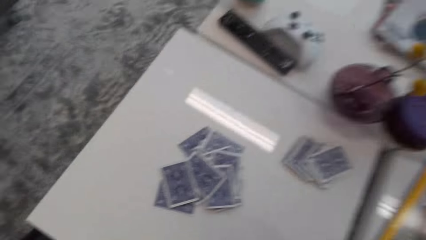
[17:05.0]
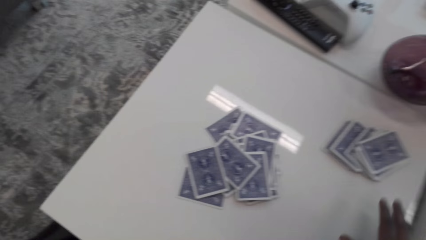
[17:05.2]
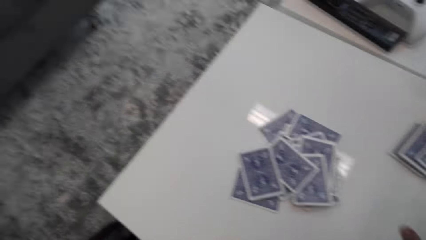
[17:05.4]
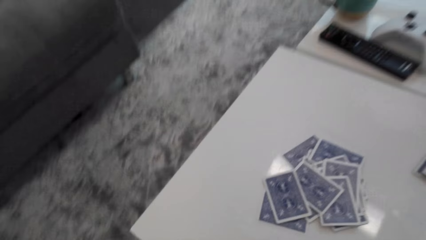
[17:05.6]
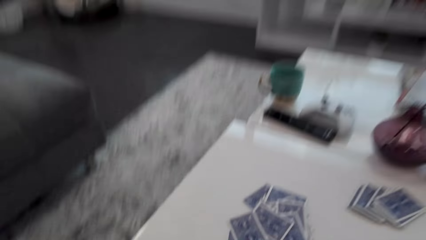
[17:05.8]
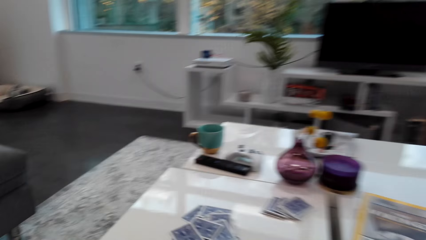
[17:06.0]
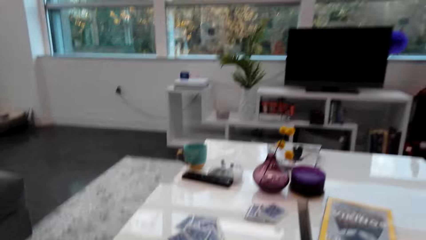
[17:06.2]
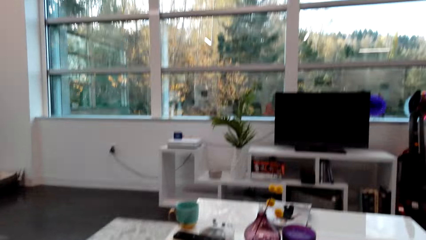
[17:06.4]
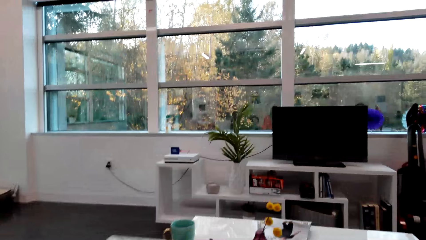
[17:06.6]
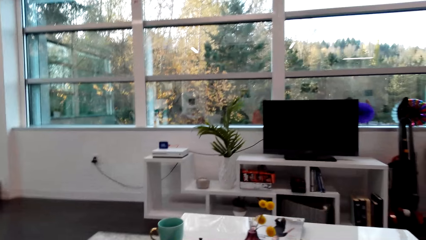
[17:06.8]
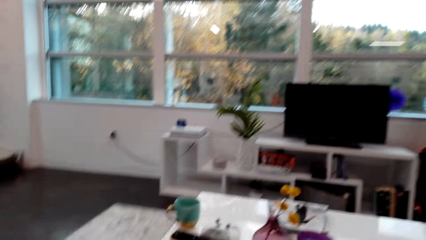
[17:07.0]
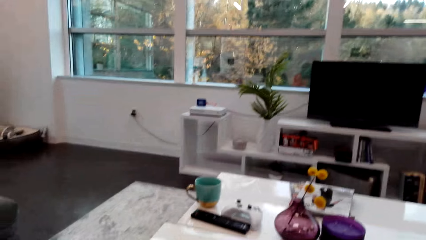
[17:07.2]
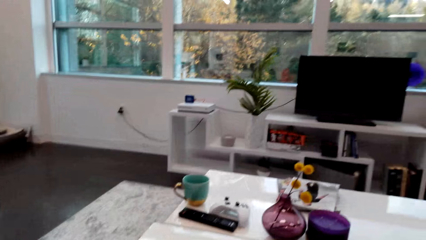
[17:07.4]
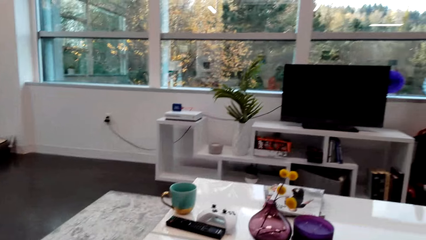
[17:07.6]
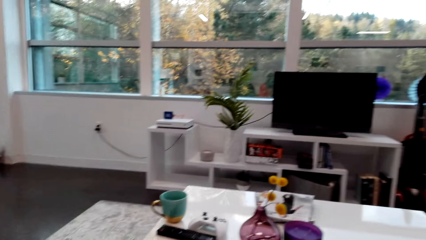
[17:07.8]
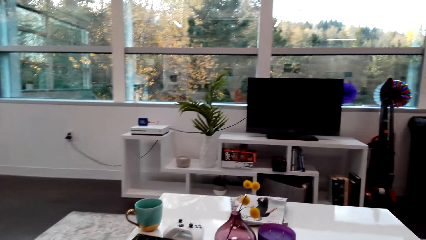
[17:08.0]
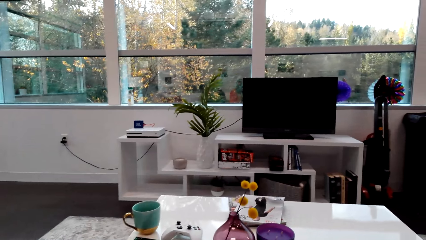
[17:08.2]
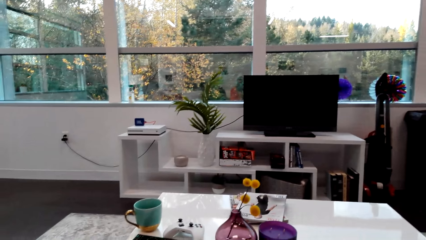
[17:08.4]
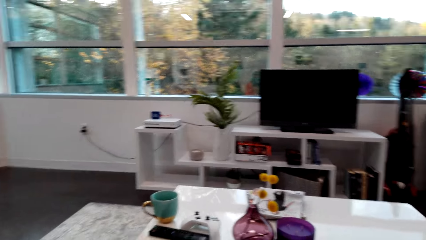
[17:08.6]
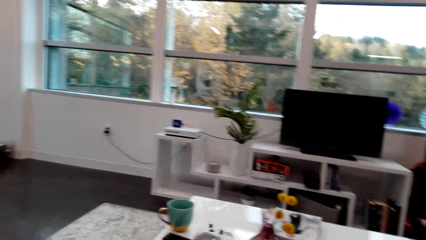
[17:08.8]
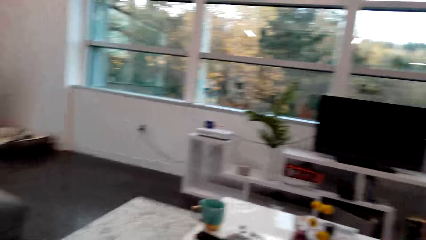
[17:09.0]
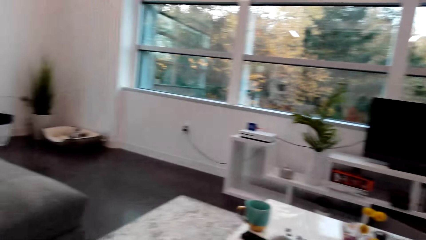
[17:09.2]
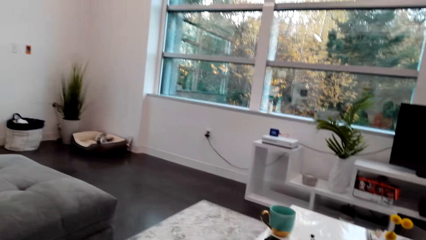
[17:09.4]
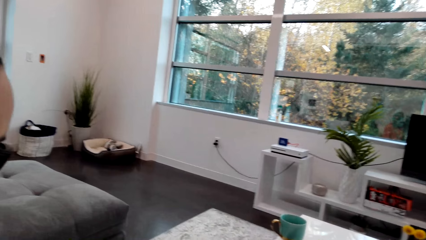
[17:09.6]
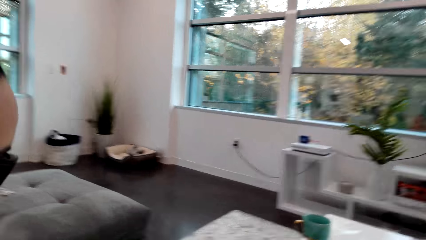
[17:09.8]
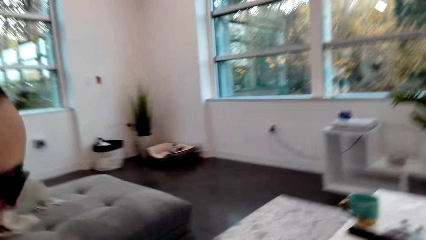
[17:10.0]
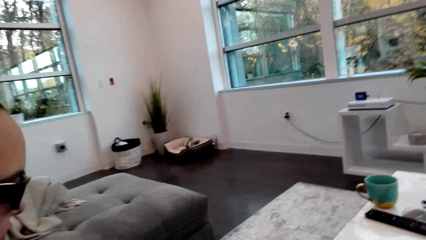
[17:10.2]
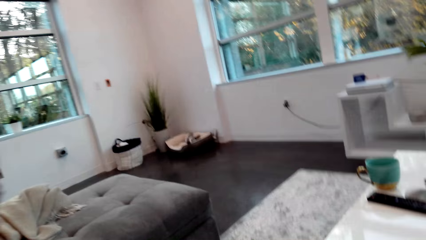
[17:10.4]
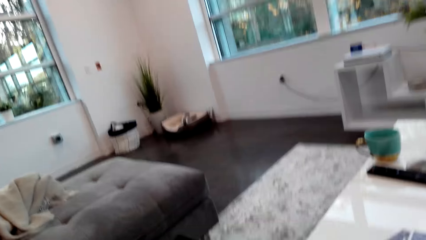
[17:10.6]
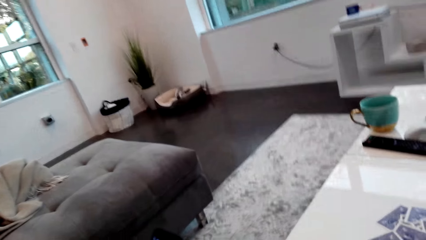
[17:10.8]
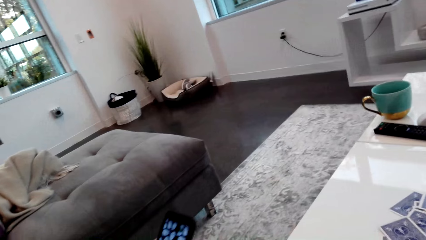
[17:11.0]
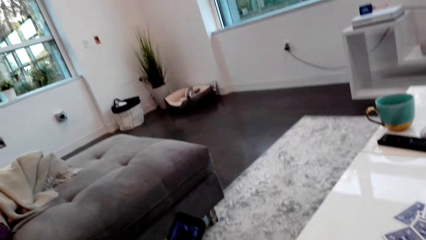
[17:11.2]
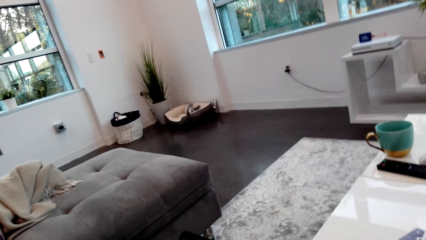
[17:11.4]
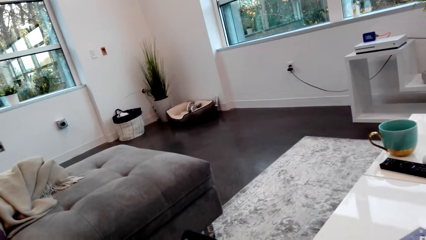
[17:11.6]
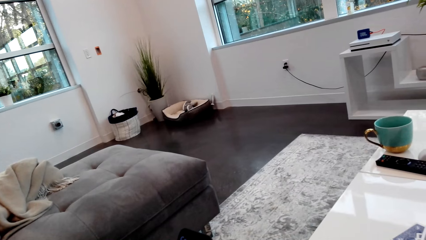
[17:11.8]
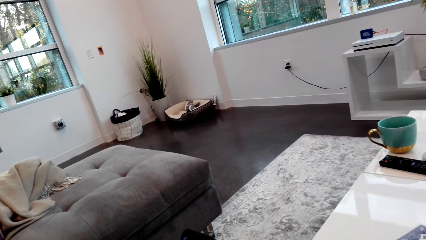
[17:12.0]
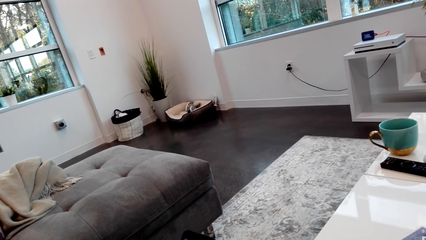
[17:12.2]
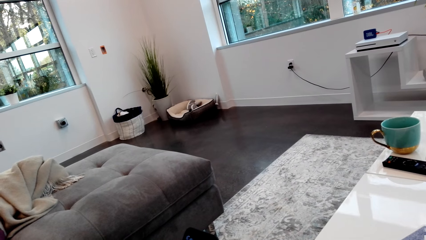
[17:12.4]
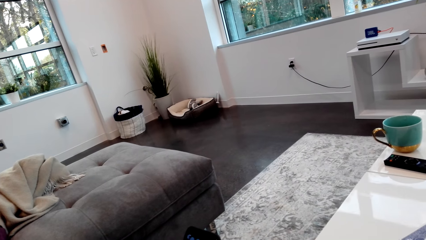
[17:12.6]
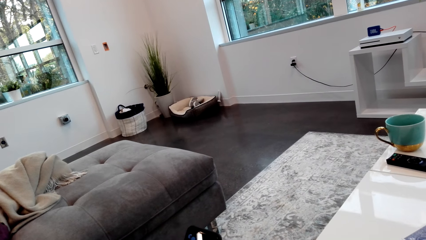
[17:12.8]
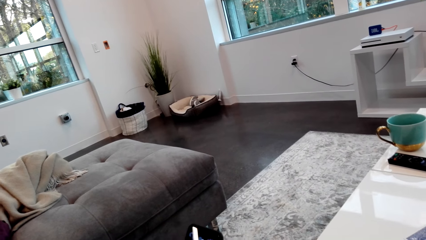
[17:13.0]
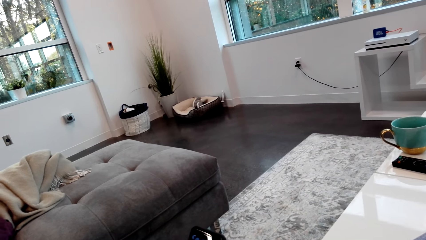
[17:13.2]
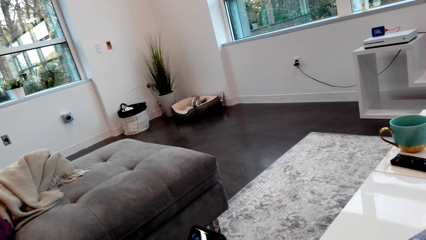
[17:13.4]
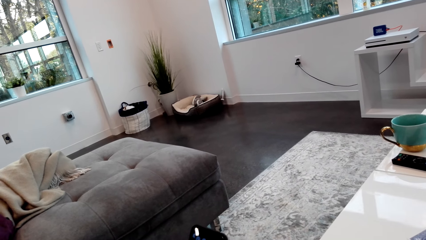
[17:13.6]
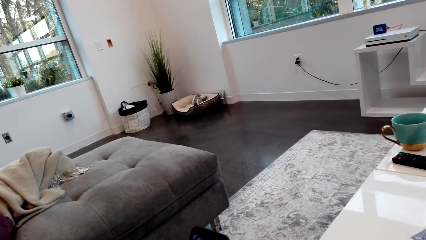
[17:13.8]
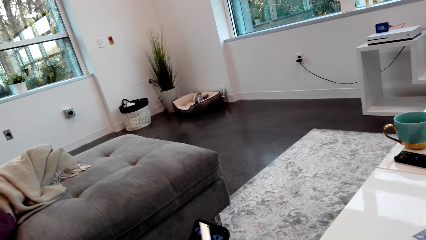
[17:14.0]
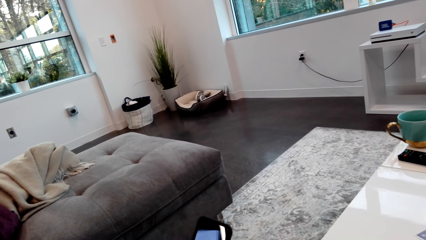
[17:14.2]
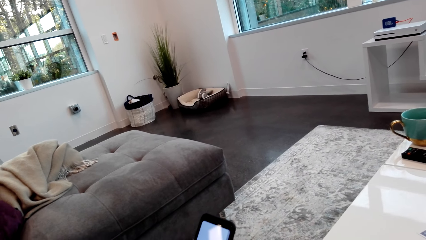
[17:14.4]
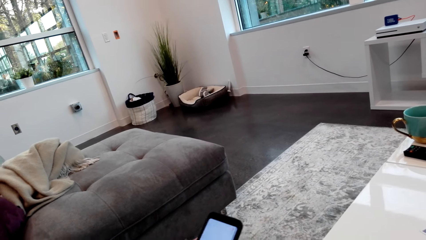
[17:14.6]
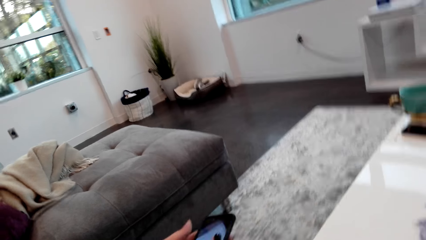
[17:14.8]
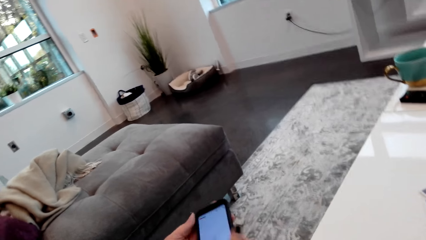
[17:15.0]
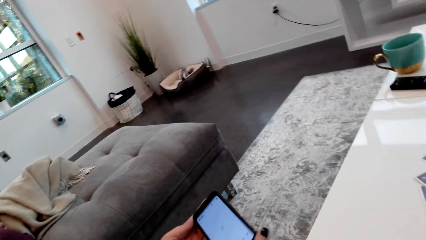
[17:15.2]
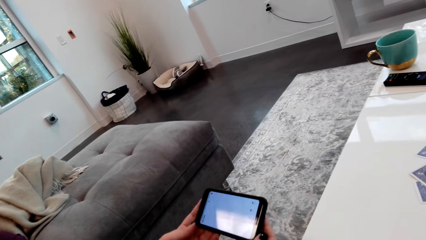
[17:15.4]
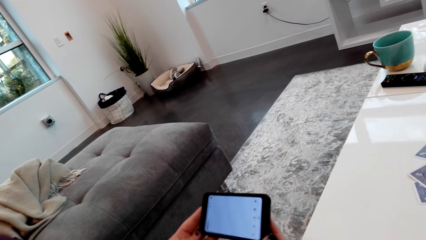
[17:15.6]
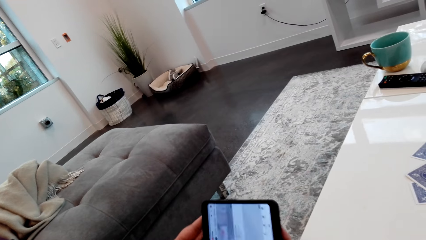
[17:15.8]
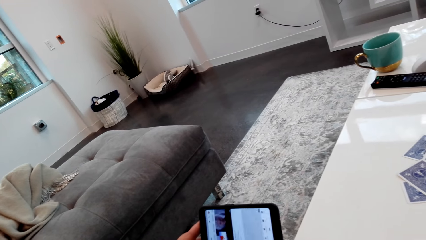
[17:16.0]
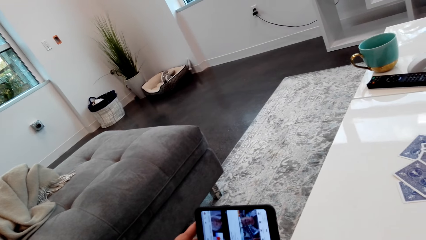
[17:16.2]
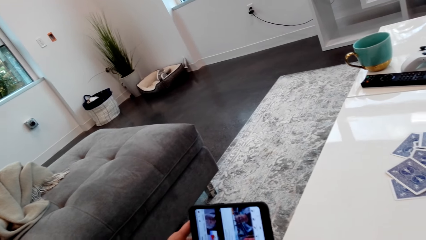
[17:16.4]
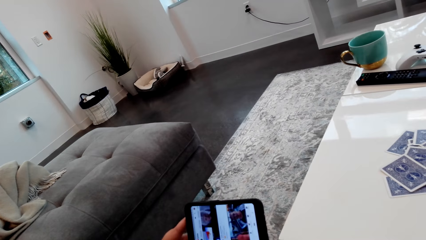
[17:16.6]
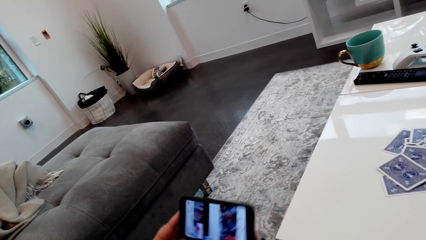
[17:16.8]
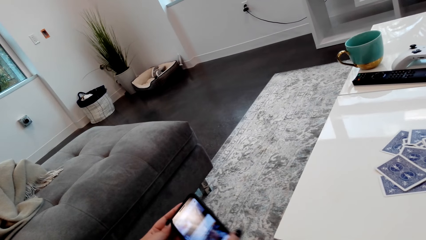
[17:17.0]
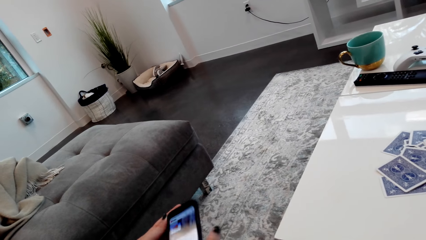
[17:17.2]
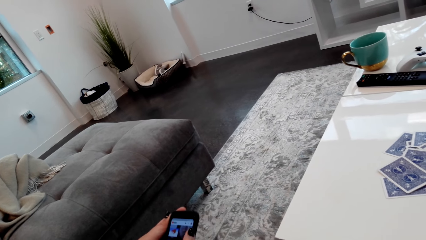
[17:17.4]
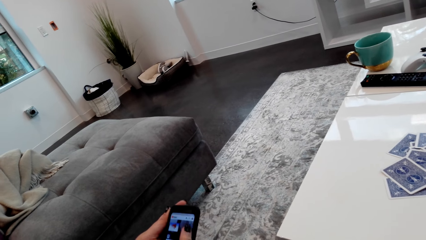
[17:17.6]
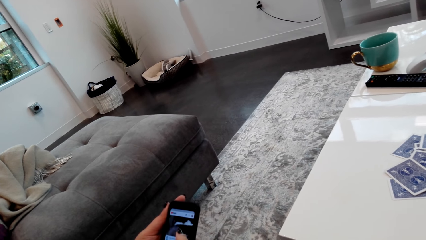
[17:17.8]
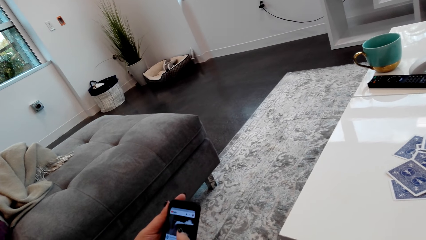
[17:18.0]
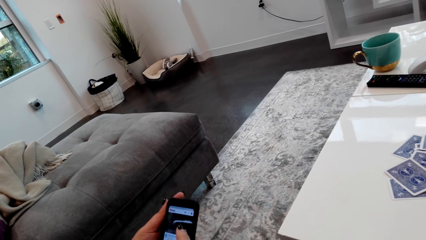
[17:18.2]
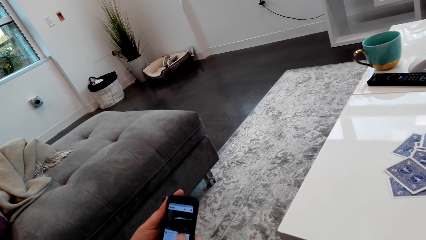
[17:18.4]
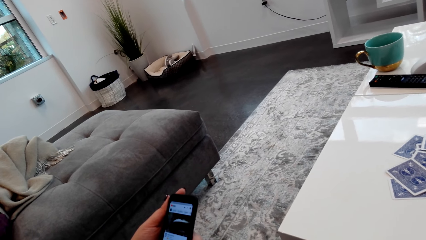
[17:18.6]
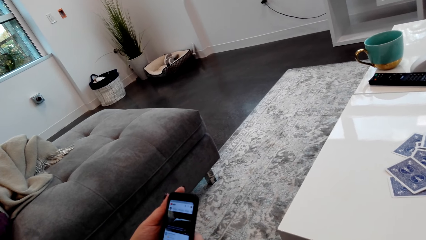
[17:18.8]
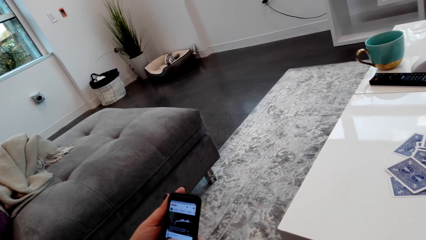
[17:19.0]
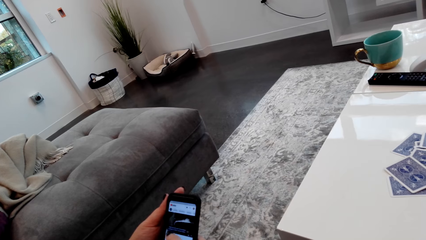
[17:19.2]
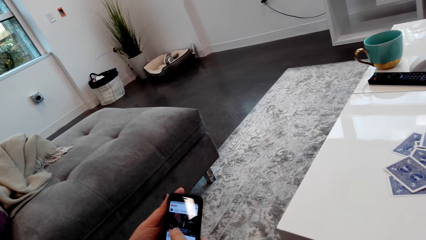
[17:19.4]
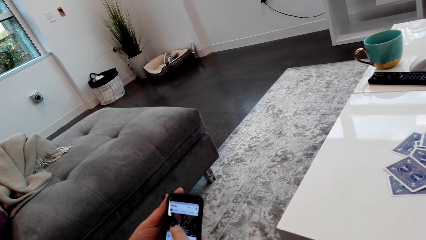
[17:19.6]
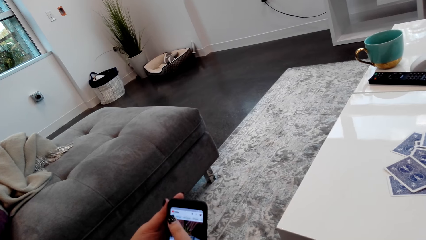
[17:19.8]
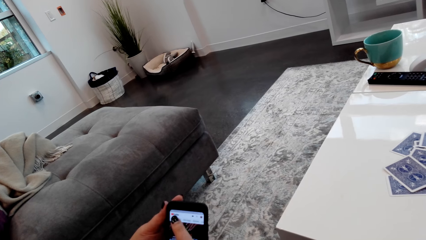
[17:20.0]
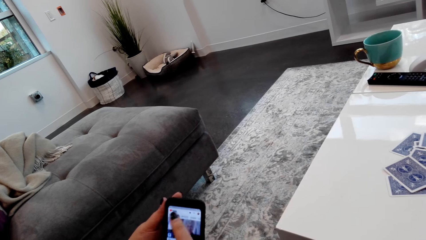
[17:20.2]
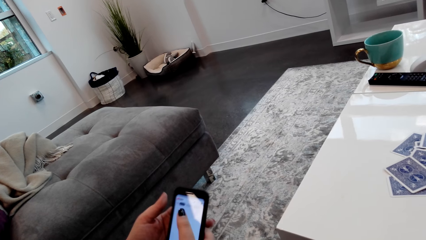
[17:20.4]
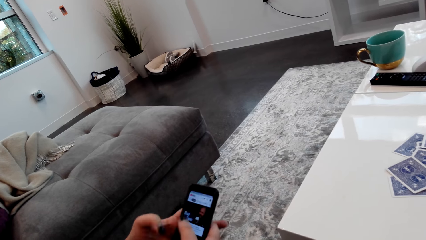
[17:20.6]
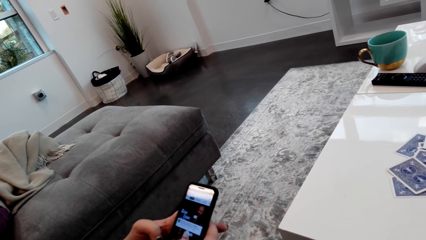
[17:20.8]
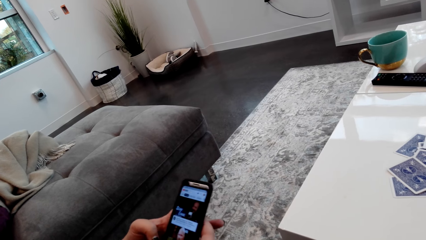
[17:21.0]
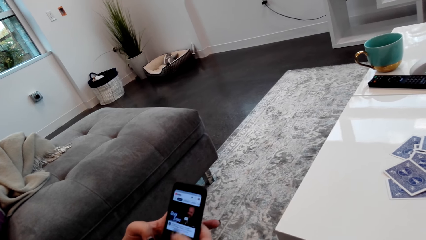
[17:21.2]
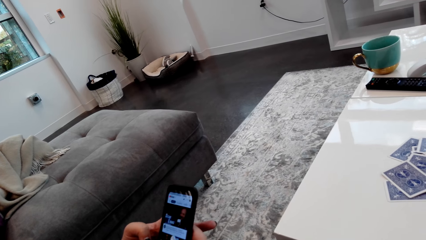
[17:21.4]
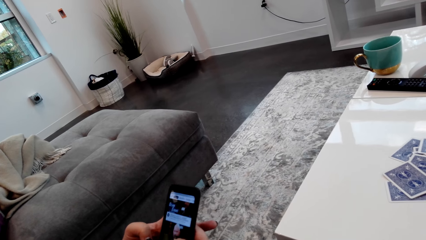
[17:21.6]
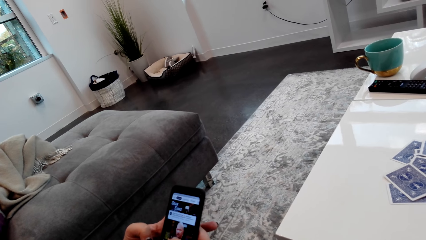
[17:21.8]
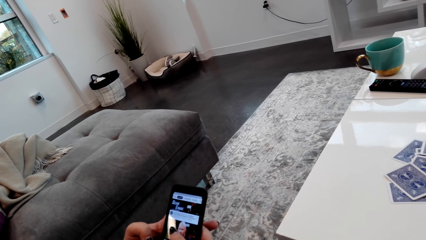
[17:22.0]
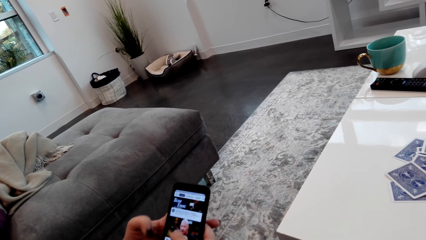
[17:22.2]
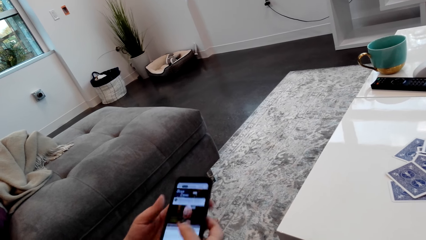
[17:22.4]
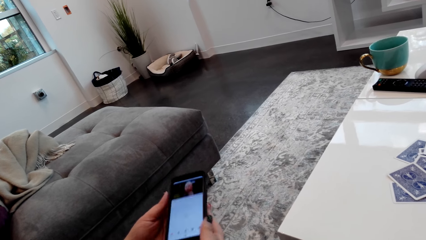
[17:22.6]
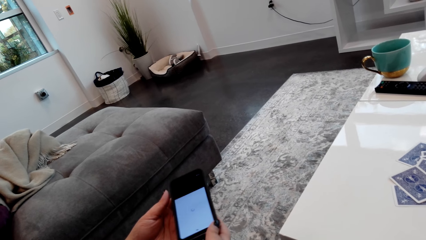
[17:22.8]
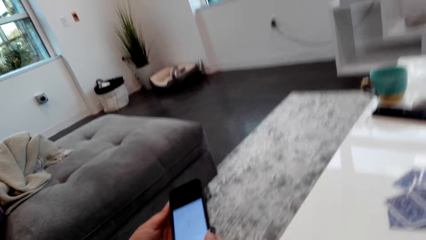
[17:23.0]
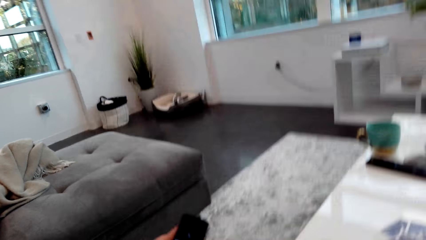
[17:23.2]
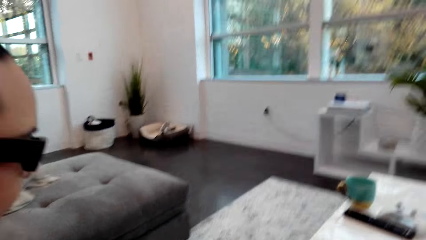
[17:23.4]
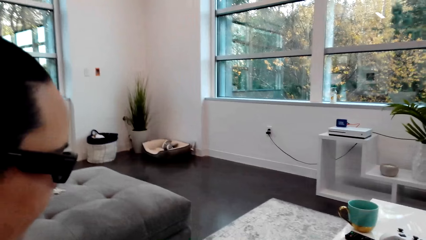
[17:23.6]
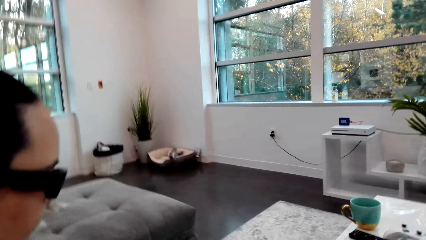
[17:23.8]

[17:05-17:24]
The camera wearer sits on the chair. They converse with the lady. They pick up the phone.
